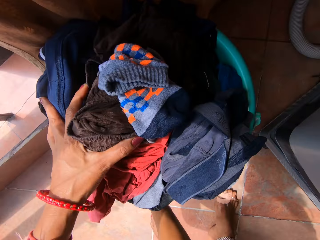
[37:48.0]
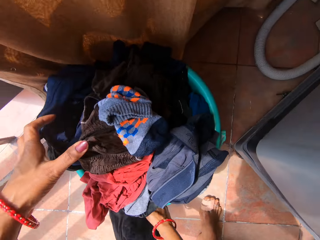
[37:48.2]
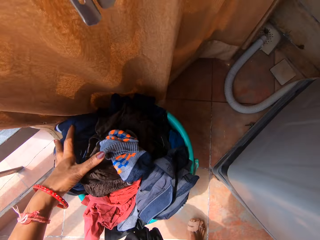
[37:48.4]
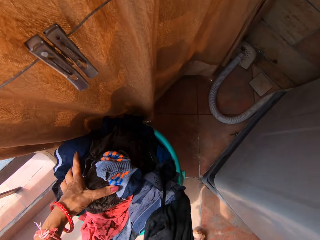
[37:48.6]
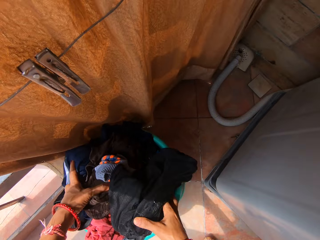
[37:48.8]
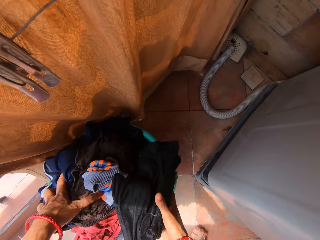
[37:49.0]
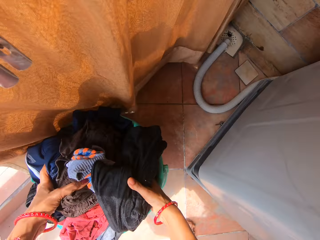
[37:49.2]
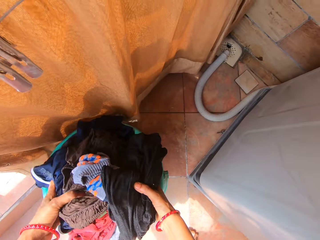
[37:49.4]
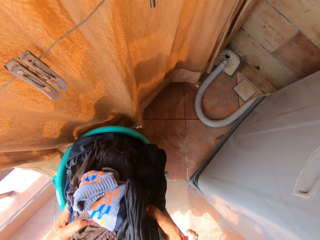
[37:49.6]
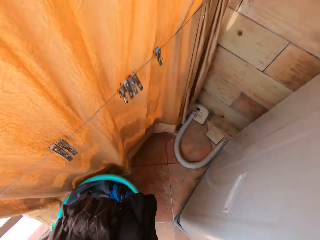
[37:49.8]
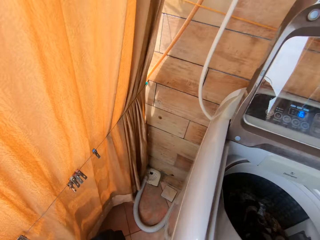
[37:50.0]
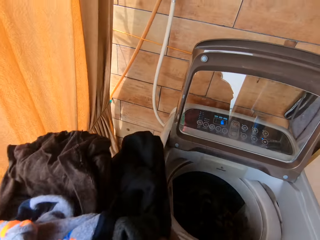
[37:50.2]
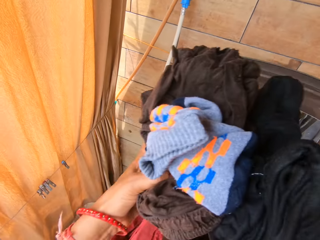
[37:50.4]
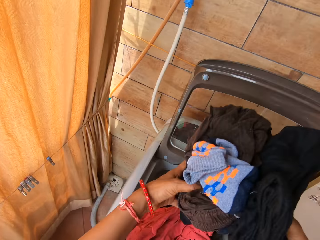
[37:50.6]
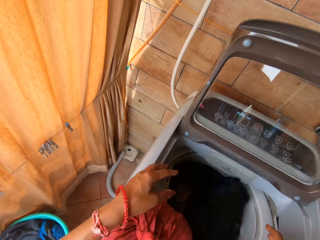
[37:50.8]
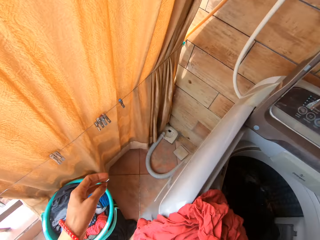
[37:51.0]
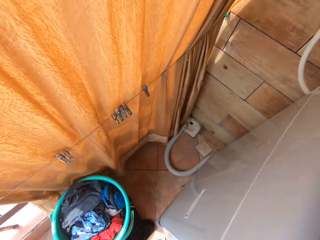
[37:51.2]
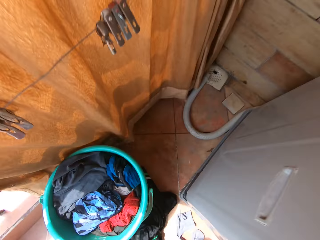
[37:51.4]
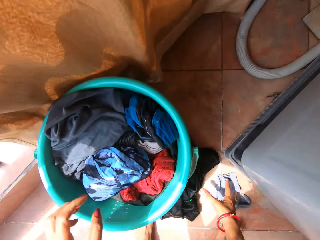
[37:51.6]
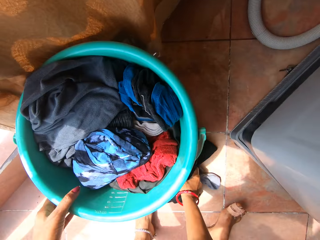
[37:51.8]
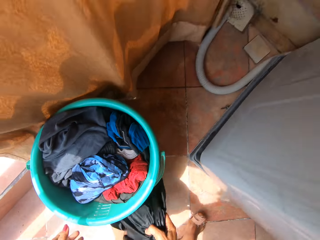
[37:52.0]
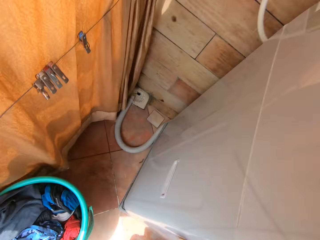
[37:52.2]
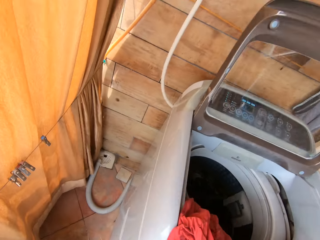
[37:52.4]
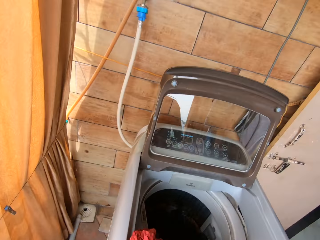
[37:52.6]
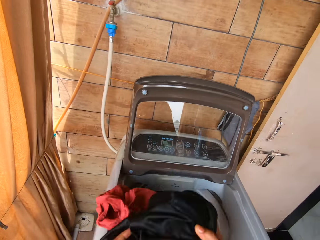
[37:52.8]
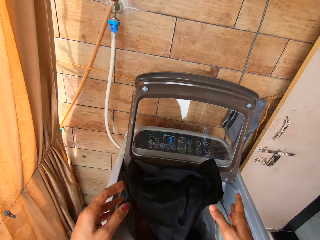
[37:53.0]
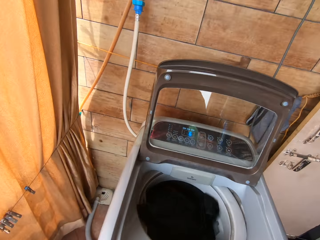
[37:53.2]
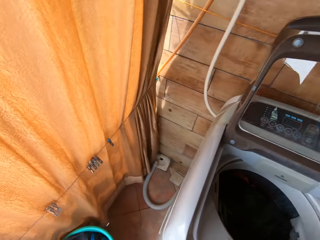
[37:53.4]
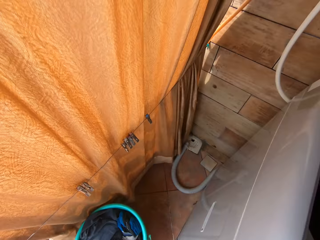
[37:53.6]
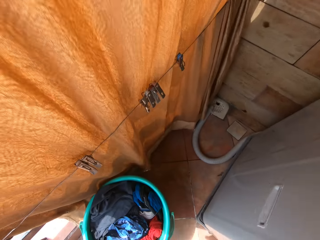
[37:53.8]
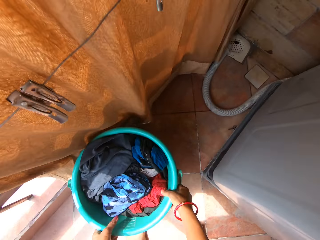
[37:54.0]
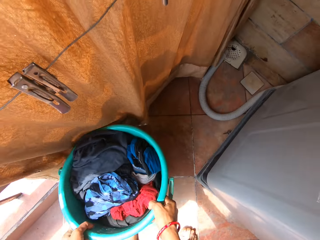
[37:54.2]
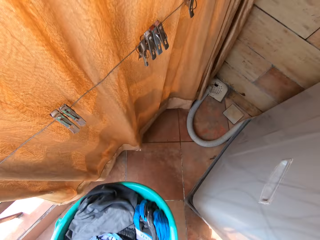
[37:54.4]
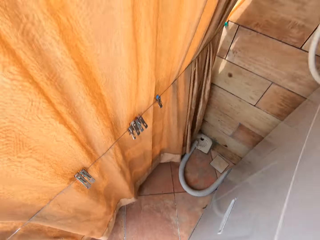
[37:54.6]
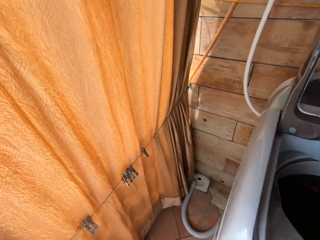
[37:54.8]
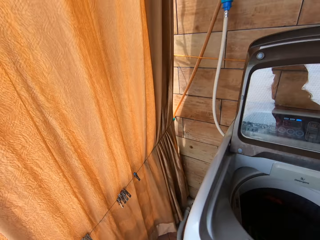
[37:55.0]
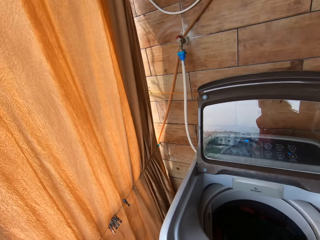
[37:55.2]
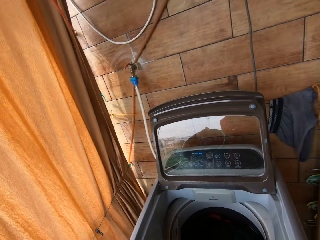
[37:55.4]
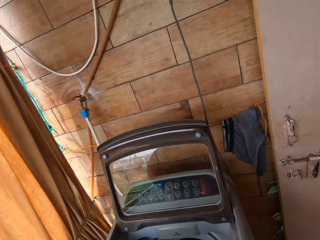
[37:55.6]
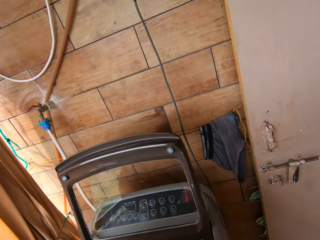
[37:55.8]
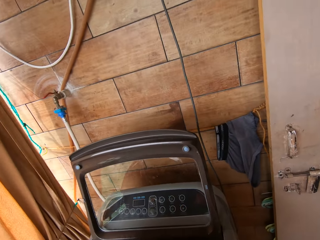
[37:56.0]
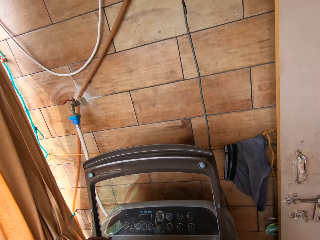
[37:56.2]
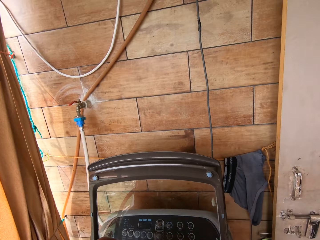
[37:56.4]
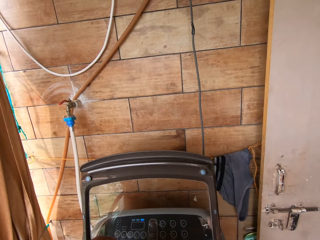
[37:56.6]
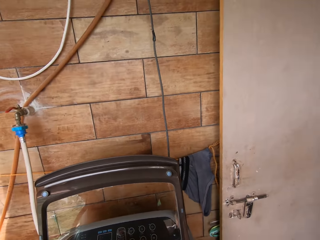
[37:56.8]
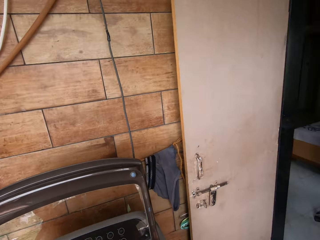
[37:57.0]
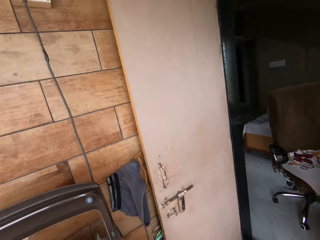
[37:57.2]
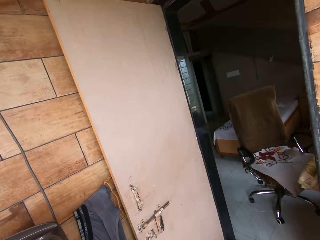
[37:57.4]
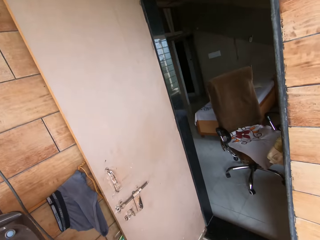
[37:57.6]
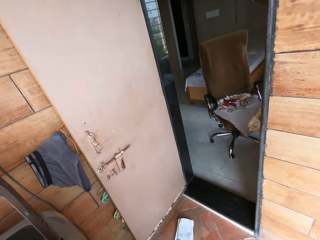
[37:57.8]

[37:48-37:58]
The camera wearer takes some clothes from the bucket on the floor with both hands. She drops the clothes in the washing machine with both hands. She takes some clothes from the floor with her right hand. She holds the bucket on the floor with her left hand. She drops the clothes in the washing machine with both hands. She lifts the bucket from the floor with both hands. She pours the clothes in the bucket into the washing machine with both hands.

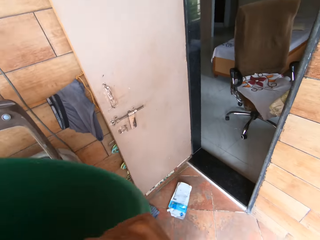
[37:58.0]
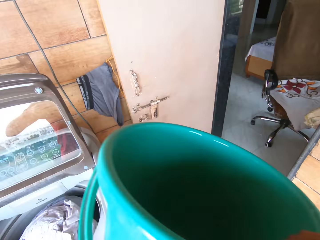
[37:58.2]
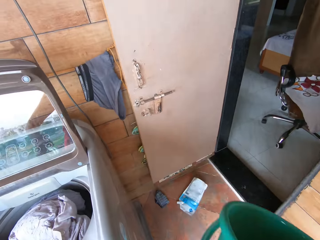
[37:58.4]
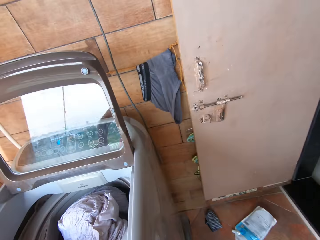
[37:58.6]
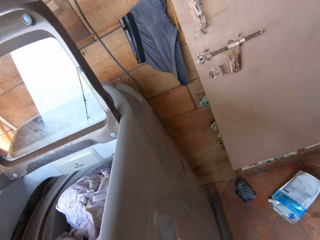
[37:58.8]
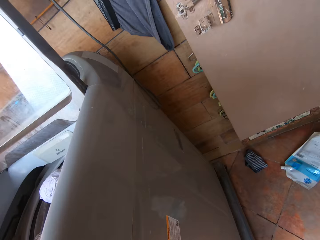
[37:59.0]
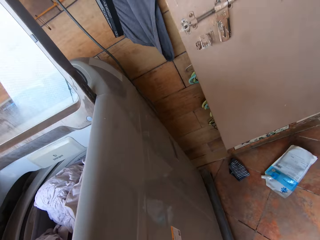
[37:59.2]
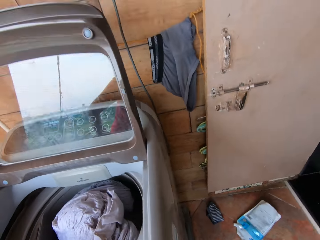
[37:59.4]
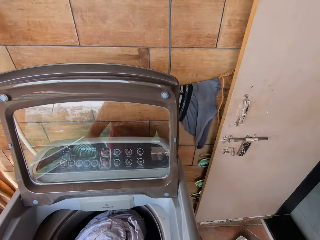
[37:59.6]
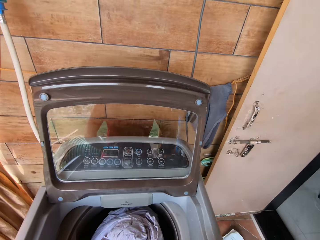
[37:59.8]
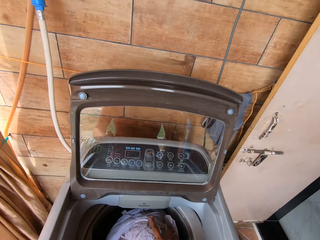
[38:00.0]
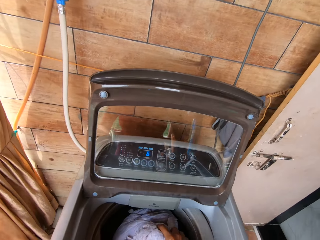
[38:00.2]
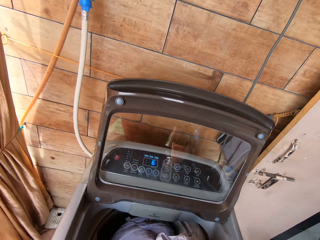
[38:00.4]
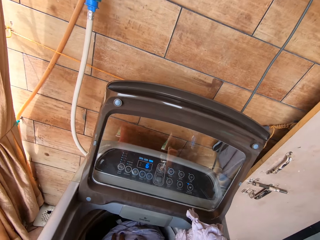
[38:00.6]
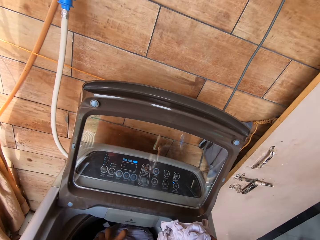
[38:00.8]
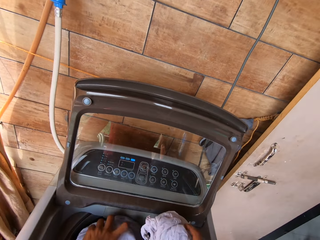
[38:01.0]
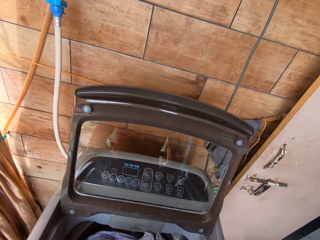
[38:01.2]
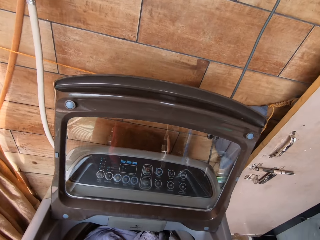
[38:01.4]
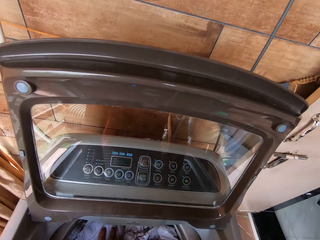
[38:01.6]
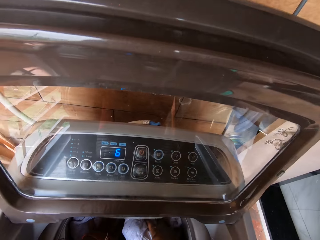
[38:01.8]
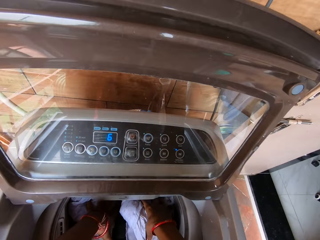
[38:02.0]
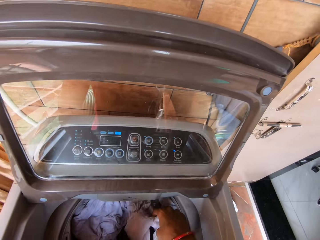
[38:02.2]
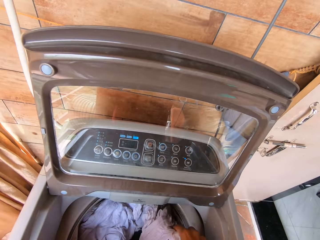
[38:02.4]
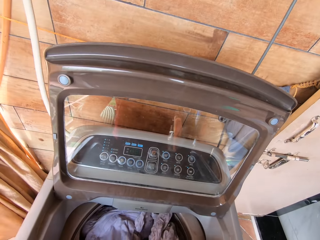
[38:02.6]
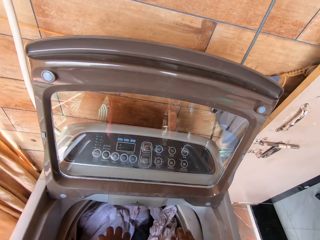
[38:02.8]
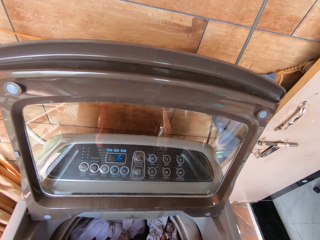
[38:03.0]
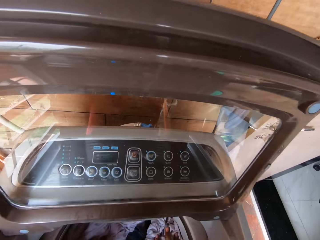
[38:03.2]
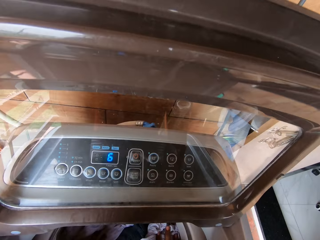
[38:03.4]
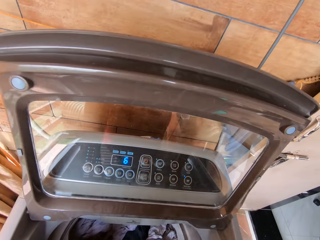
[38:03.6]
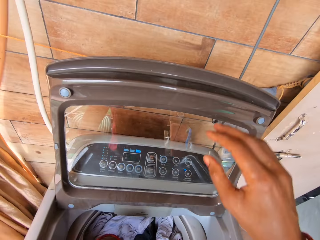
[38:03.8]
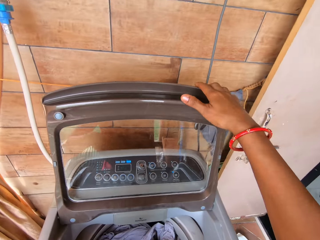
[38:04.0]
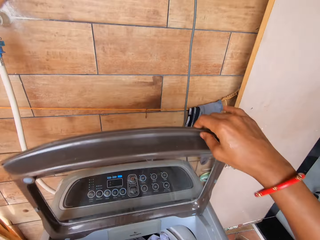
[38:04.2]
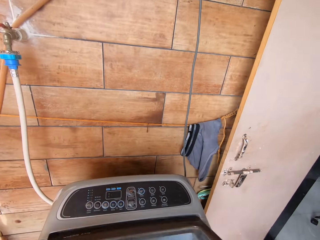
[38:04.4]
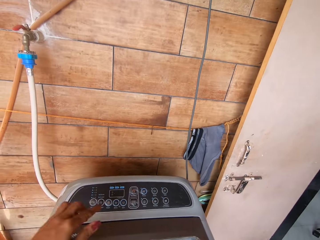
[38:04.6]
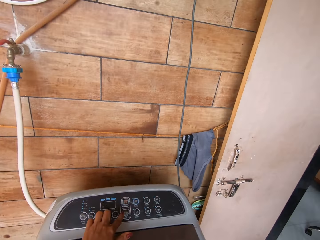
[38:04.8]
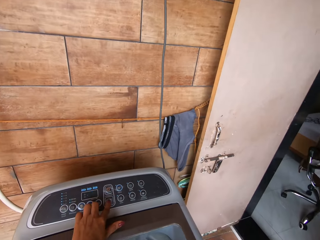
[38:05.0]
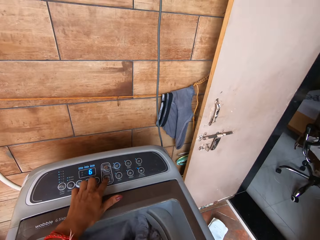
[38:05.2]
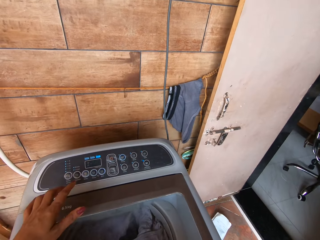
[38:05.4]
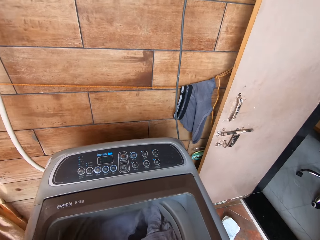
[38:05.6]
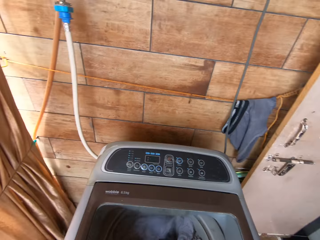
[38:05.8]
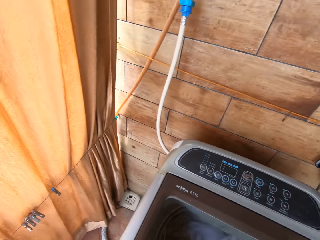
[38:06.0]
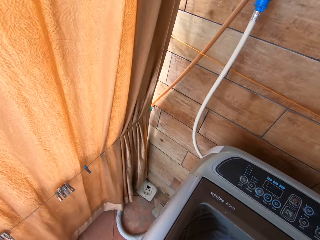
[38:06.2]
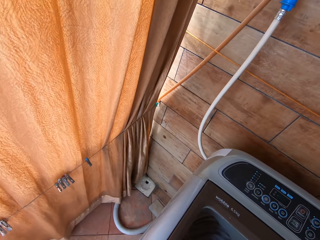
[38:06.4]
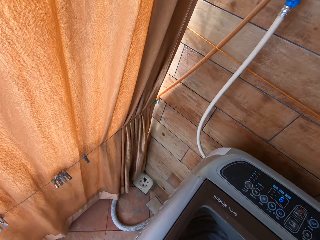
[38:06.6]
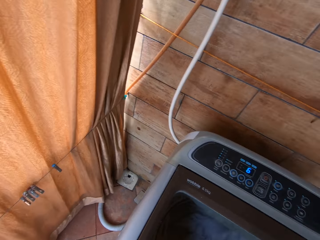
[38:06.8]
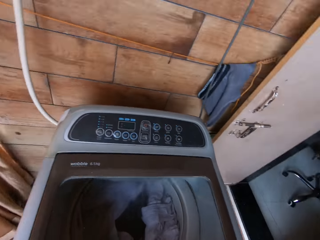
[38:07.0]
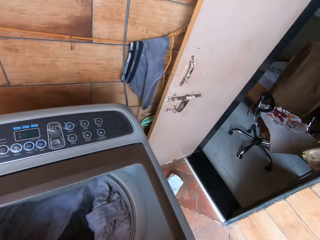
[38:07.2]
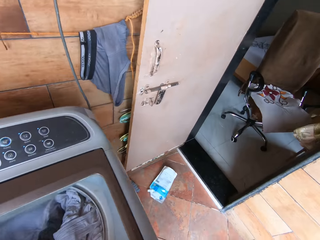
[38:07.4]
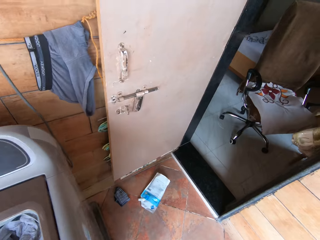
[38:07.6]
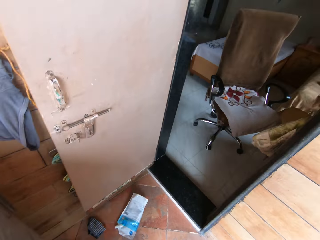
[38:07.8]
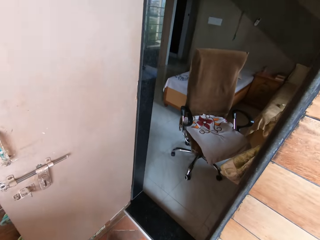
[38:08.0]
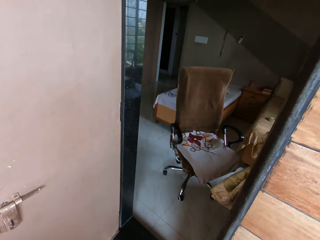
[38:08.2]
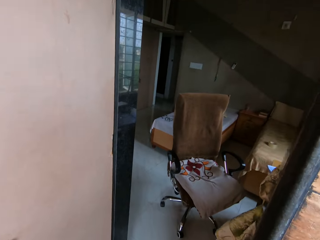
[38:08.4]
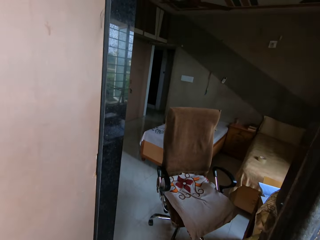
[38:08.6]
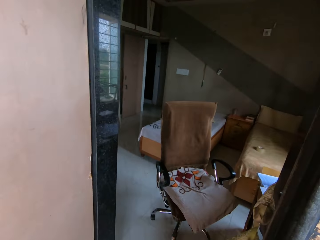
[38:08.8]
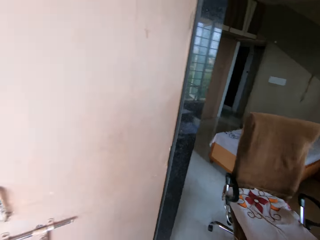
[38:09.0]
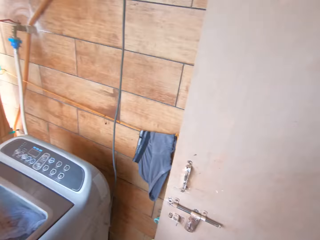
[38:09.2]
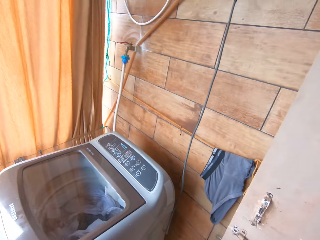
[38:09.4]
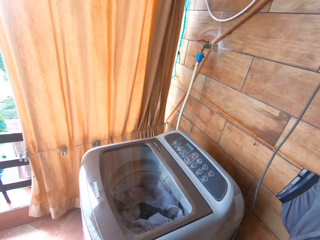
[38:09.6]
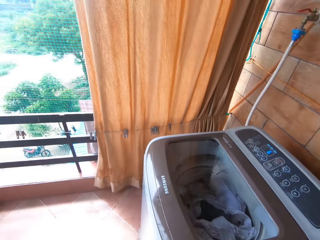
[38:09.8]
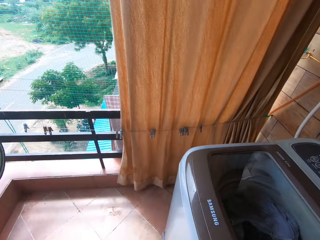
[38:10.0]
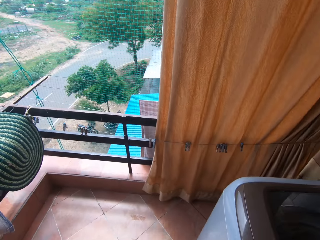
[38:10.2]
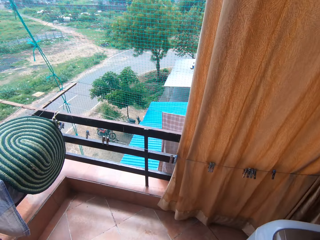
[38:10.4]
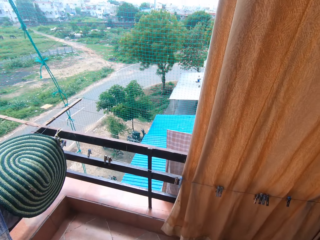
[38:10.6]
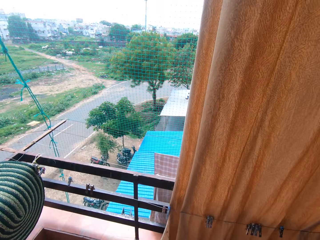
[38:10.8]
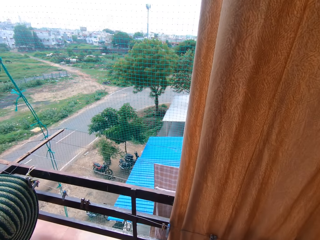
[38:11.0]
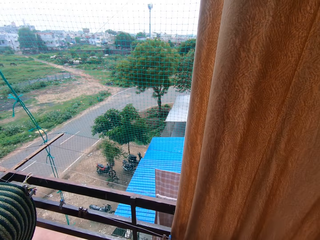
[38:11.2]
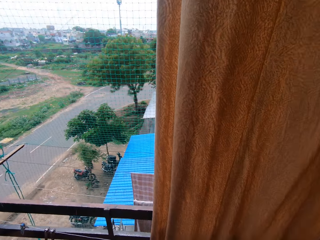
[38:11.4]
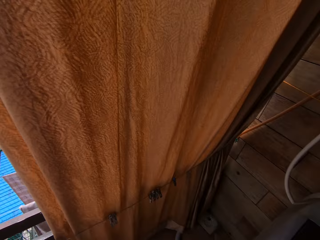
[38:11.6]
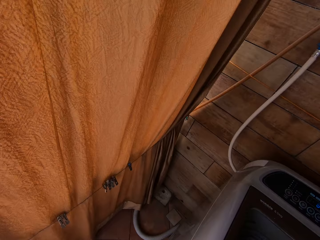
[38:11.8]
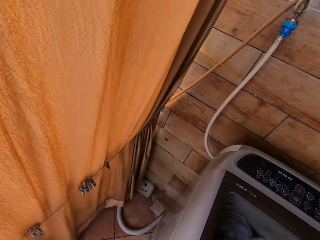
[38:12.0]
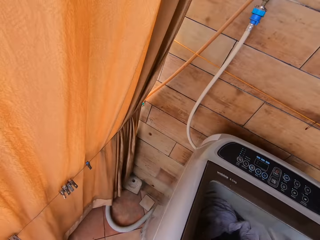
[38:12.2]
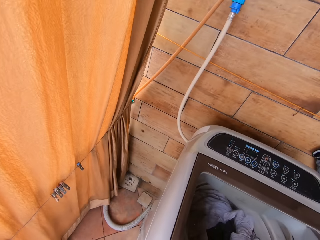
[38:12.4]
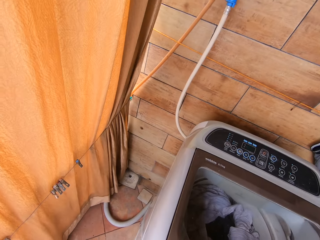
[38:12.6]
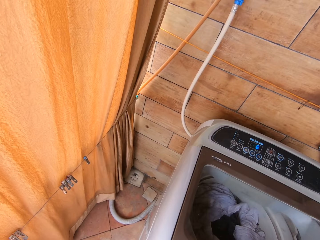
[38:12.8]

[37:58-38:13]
The camera wearer looks around. She drops the bucket on the floor with her right hand. She arranges the clothes in the washing machine with both hands. She looks at the washing machine. She closes the washing machine with her right hand. She holds the washing machine. She operates the washing machine with her left hand. She looks around.
